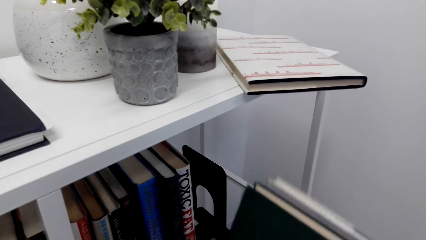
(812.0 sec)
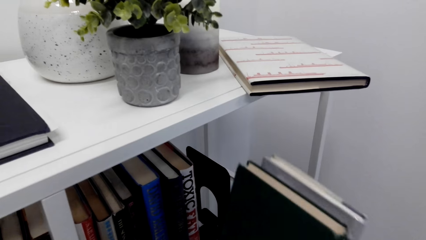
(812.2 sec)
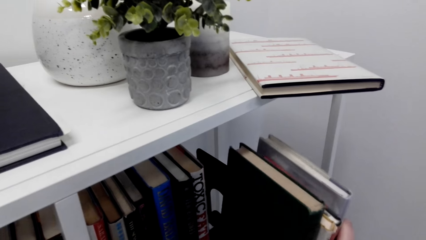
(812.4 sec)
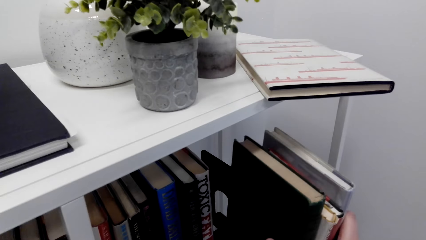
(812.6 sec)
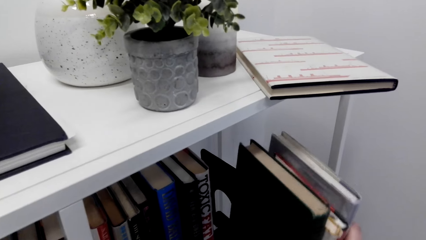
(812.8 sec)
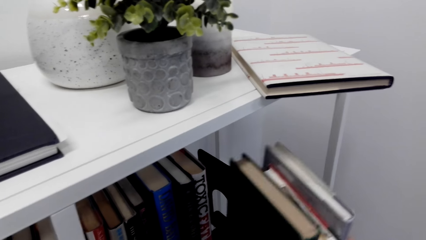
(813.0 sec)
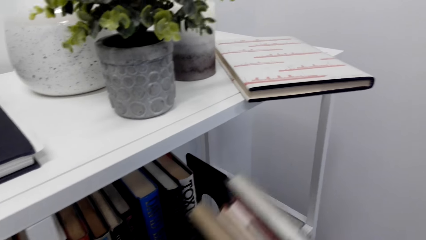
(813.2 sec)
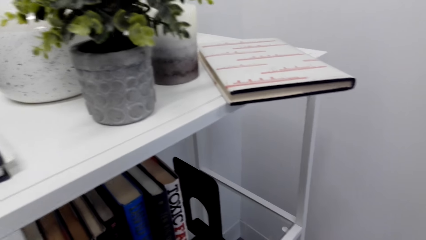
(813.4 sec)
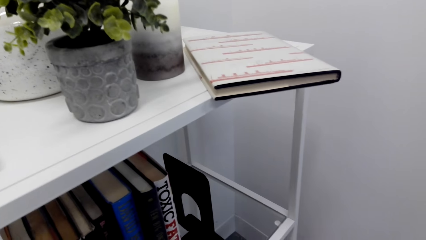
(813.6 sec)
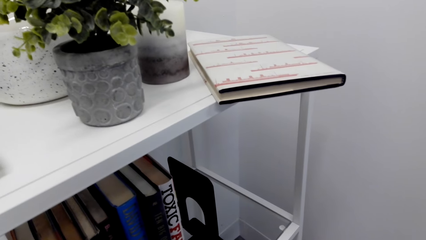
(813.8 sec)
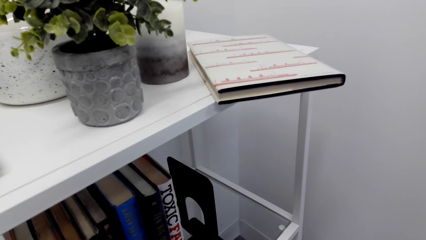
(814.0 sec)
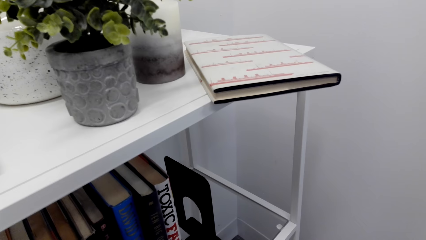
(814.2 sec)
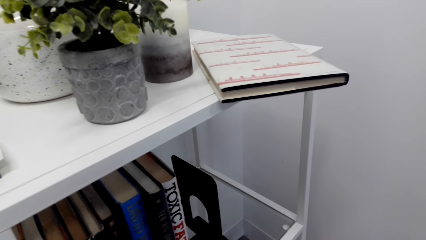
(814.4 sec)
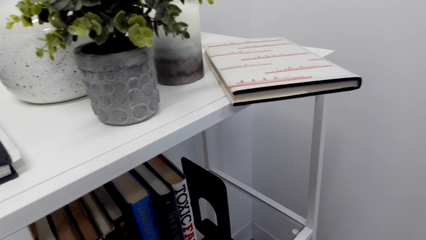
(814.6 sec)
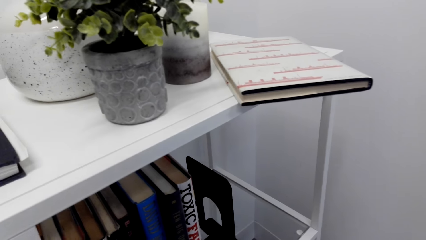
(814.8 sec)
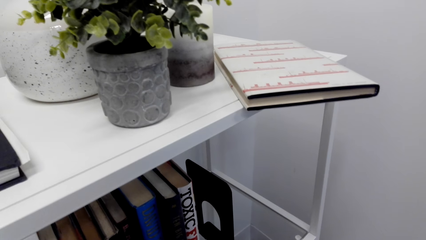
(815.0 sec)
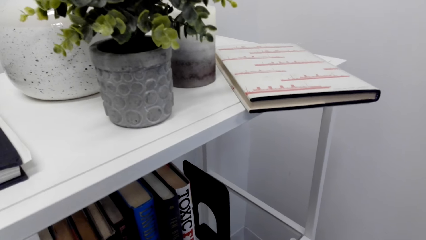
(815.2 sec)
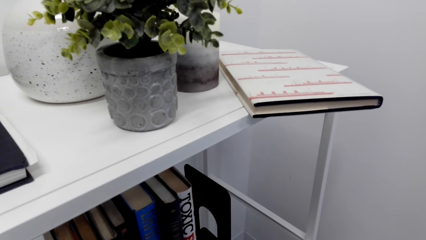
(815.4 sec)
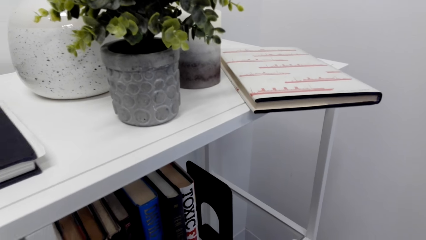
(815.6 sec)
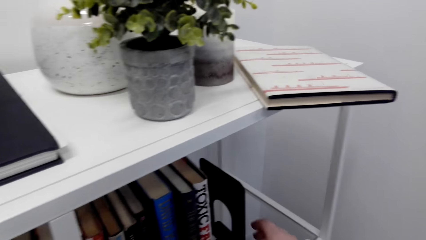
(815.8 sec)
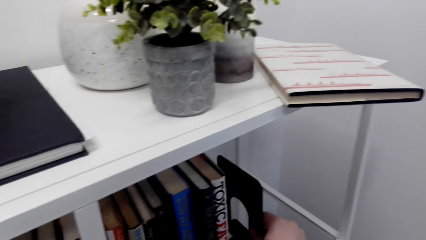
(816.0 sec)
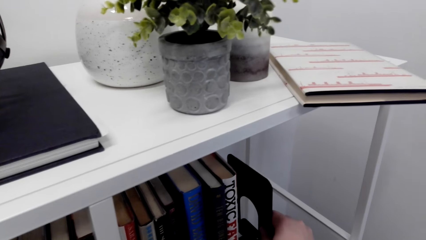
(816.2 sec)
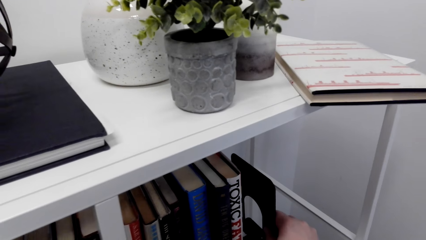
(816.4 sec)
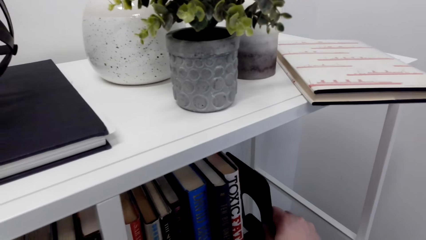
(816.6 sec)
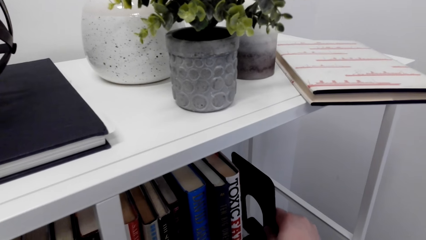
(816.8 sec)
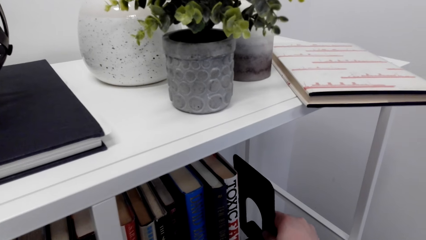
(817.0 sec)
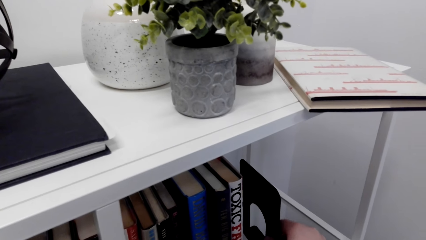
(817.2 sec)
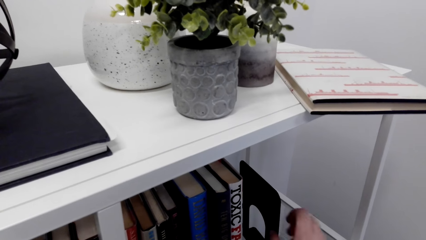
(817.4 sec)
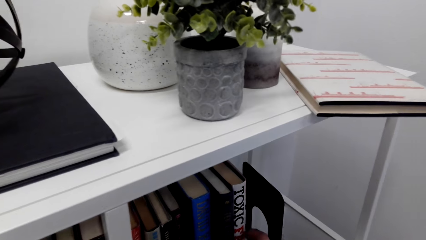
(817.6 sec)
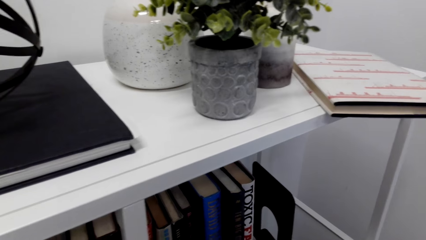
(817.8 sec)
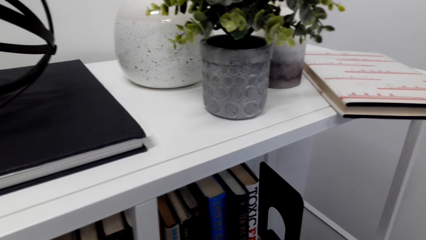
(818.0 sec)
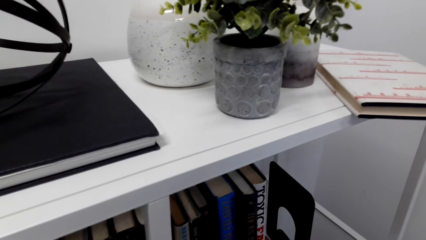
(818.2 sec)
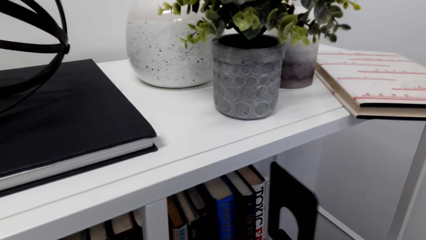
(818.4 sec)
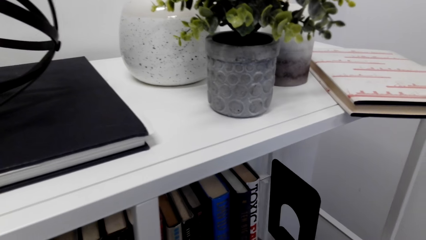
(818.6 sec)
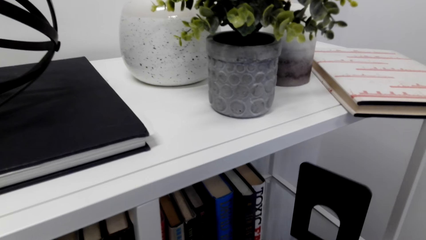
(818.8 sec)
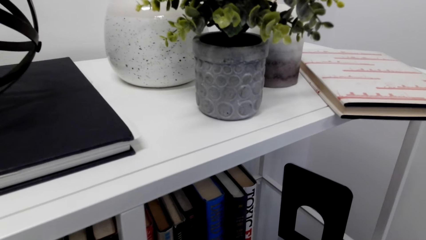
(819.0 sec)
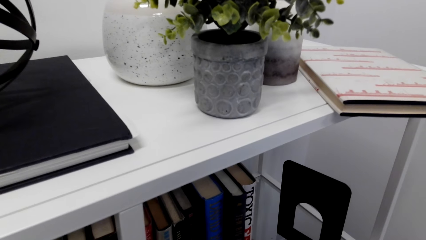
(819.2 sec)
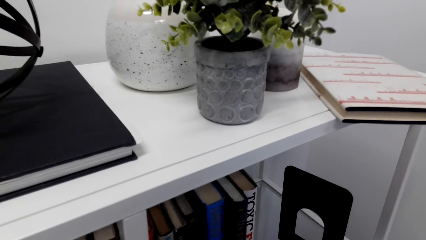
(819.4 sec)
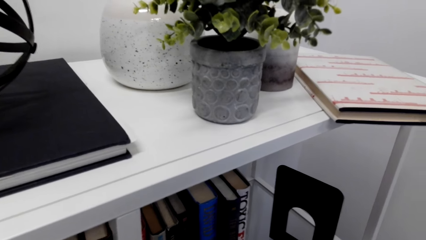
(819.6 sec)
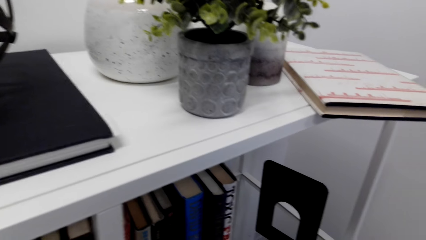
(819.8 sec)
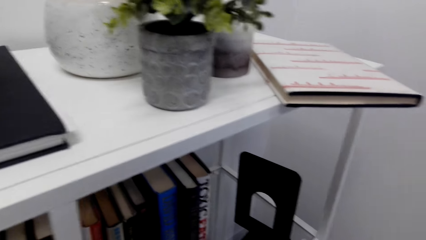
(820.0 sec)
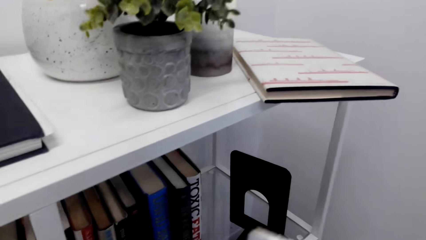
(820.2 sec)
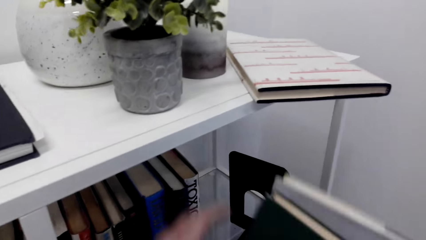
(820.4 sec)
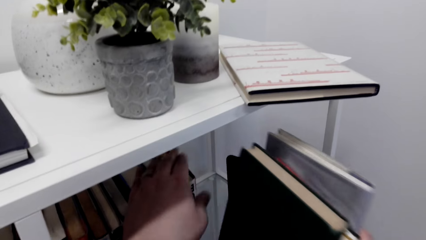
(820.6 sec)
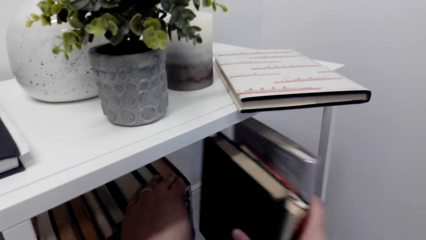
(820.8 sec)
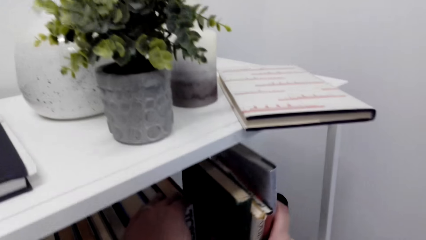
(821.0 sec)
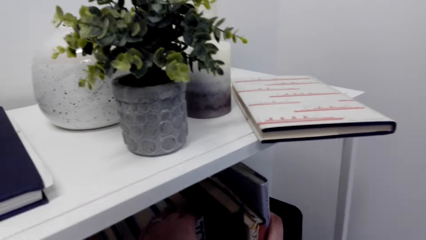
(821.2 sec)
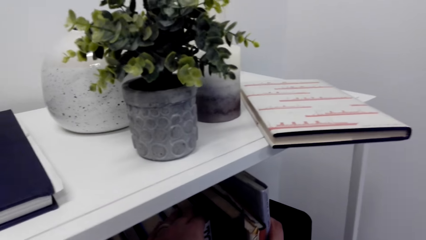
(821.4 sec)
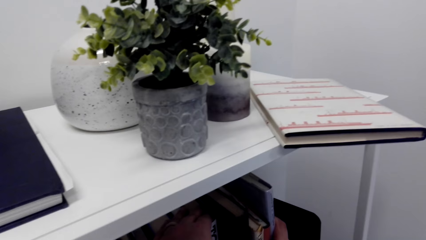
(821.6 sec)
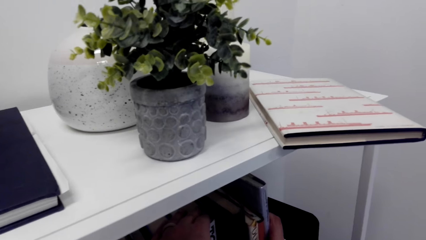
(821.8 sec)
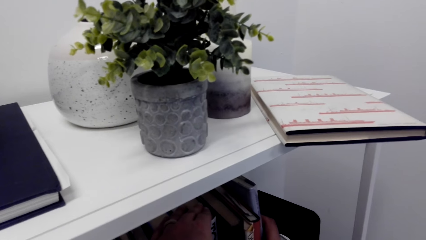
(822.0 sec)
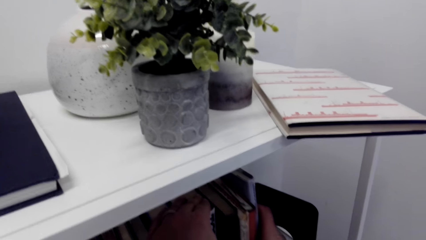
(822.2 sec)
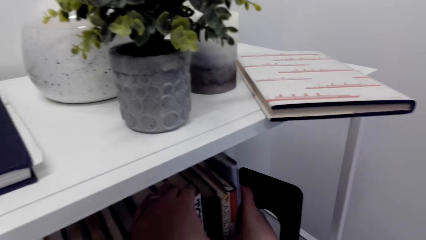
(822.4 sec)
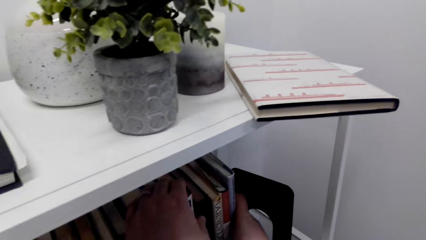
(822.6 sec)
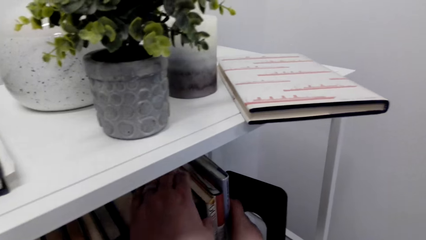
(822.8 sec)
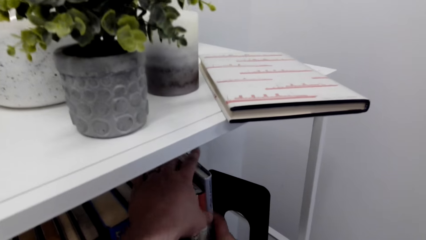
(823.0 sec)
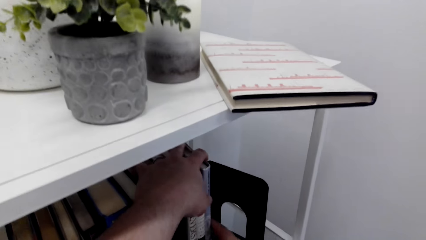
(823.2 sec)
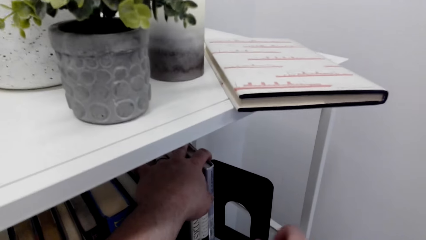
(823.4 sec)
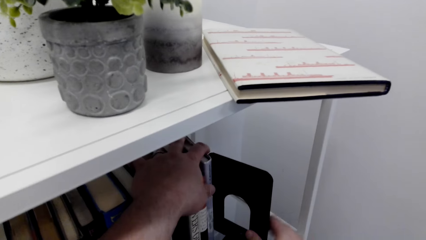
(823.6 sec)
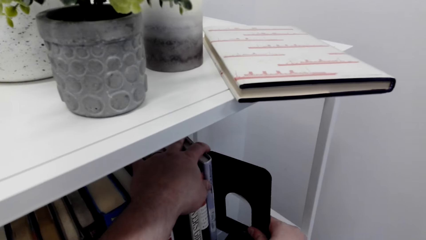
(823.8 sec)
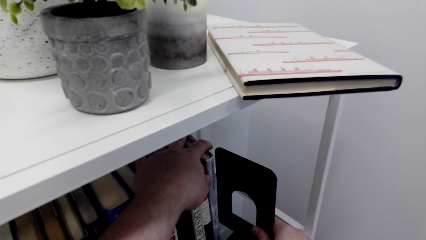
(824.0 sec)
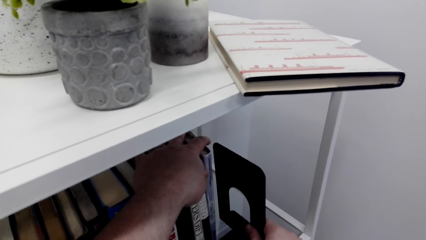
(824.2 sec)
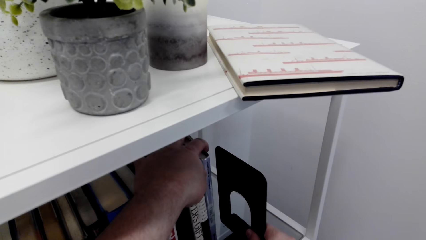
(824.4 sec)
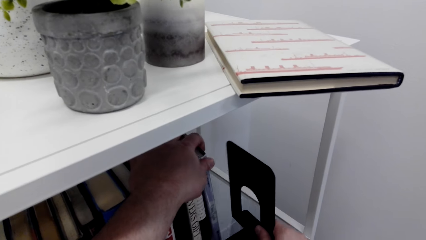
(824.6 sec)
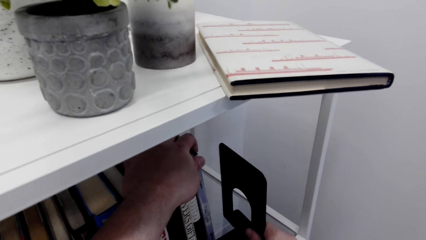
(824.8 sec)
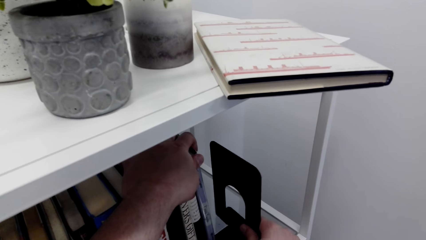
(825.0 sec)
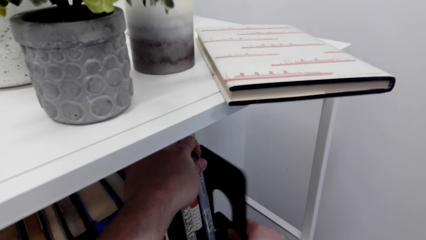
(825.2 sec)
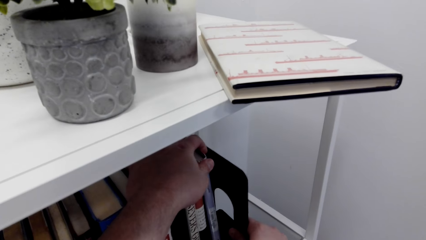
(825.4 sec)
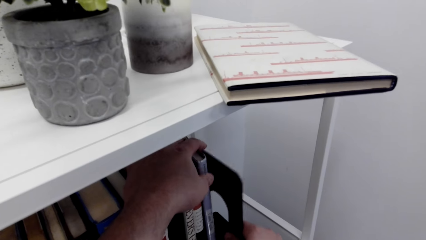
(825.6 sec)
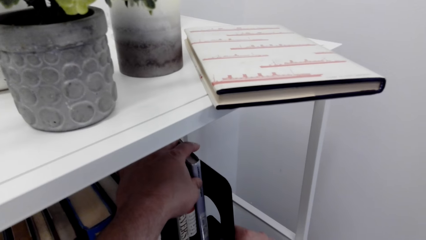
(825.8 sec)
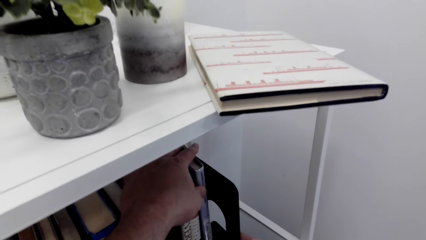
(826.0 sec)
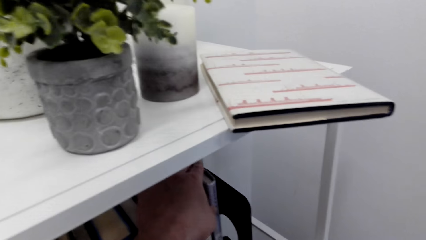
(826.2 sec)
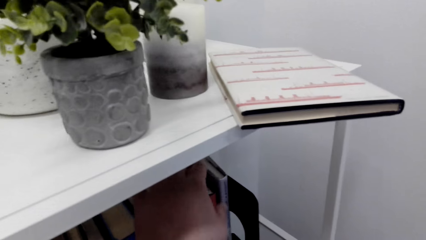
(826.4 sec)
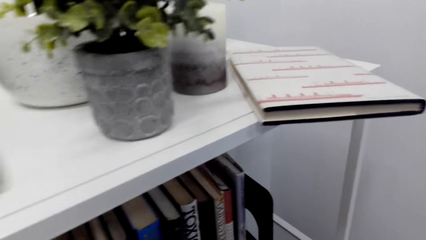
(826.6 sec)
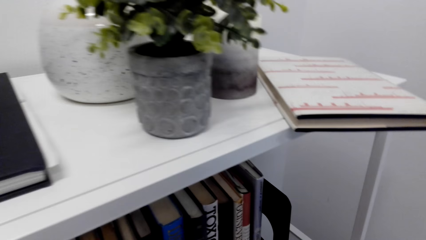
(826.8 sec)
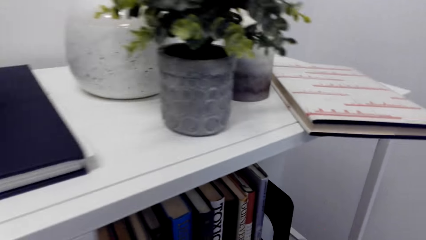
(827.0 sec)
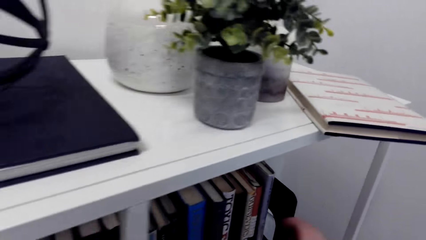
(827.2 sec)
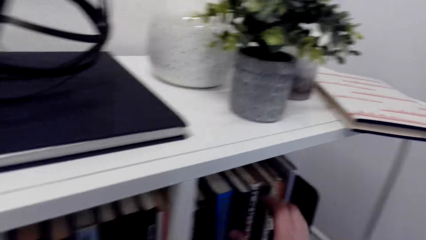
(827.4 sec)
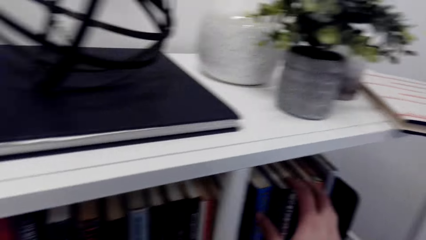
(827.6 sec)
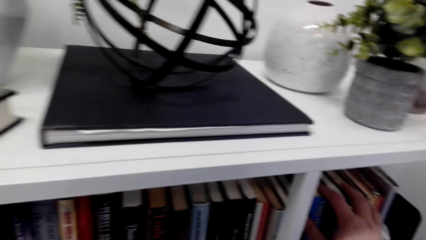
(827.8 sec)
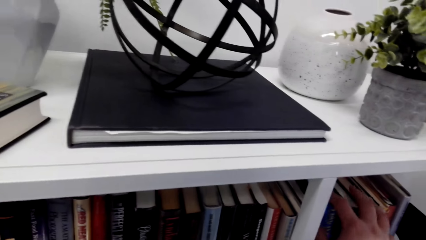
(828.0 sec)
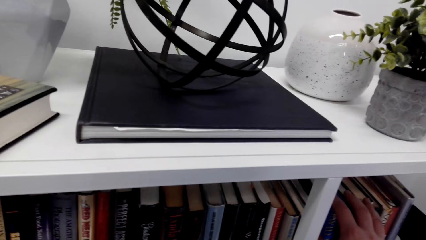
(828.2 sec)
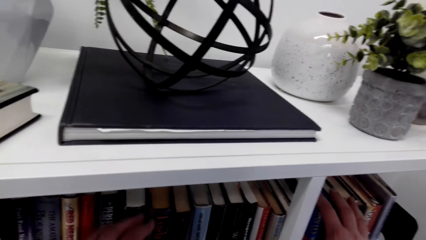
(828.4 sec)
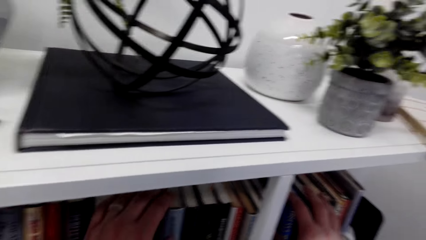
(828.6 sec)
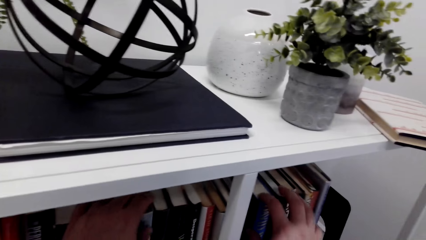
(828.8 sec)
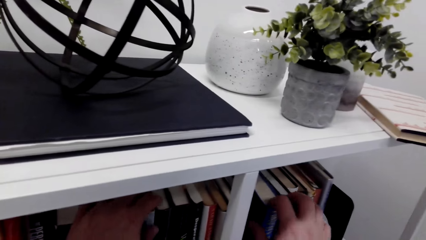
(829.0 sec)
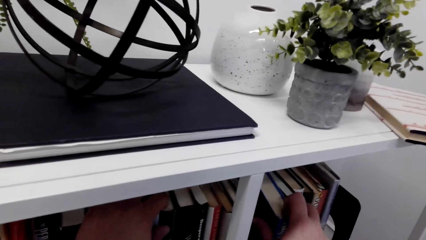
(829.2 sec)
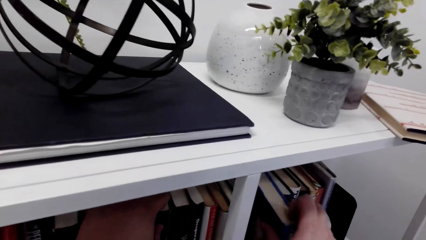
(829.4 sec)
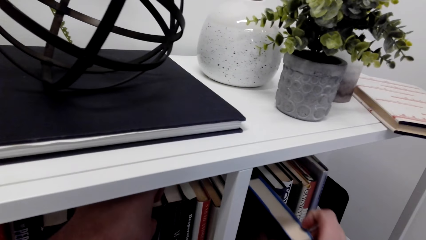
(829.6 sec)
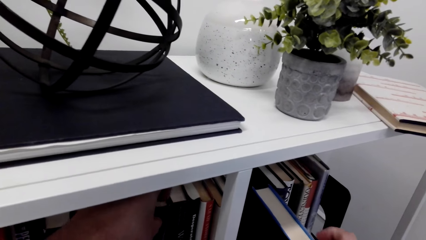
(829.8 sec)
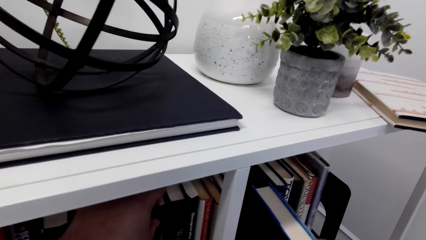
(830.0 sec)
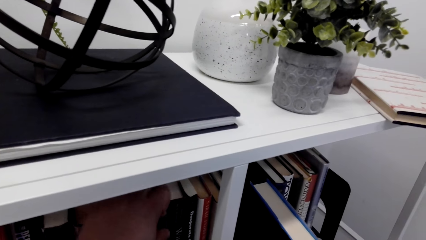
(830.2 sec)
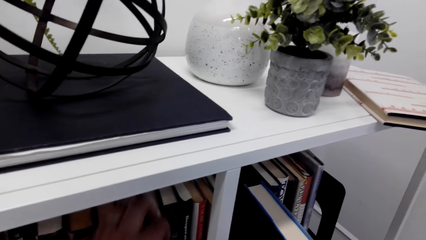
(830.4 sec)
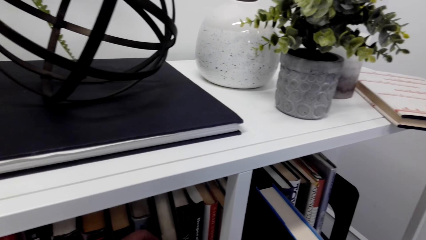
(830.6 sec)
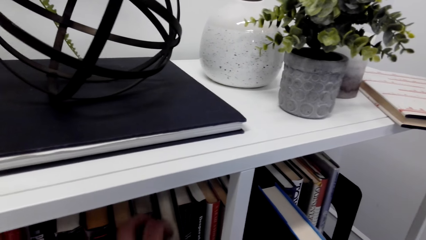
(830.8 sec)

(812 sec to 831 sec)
The camera wearer removes the book holder from the books. They put the books on the shelf. They arrange the books on the shelf. They hold the books with the book holder. They arrange the books on the shelf. They remove the books from the shelf.
